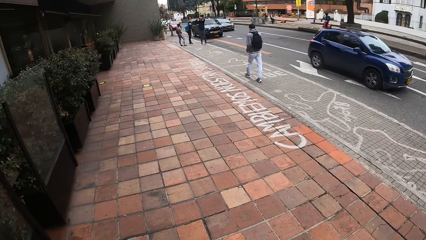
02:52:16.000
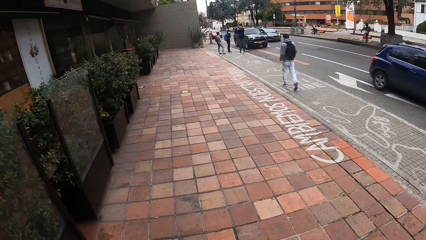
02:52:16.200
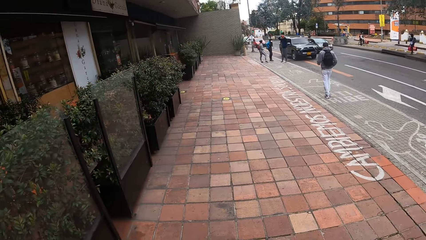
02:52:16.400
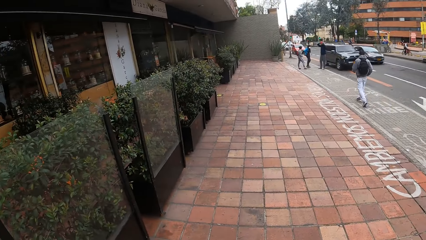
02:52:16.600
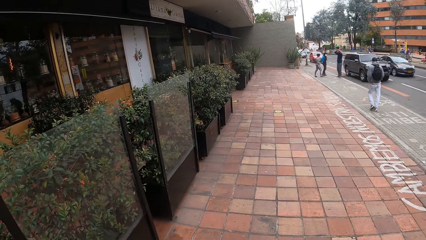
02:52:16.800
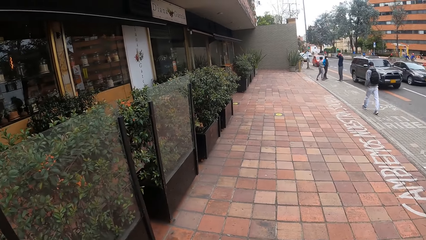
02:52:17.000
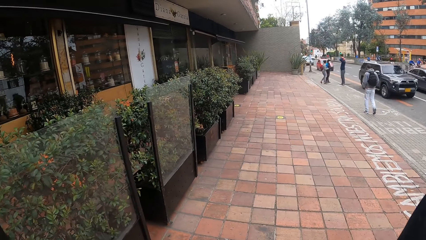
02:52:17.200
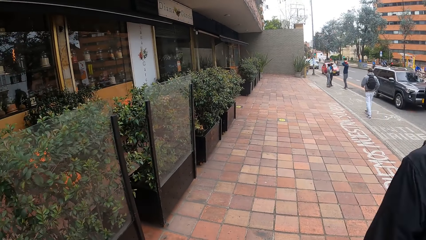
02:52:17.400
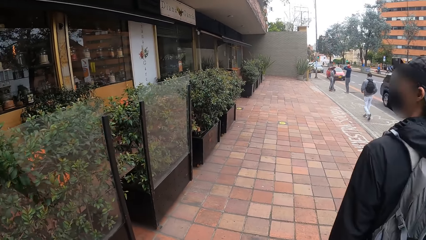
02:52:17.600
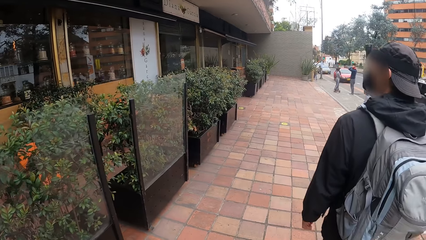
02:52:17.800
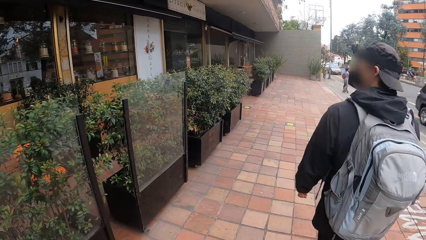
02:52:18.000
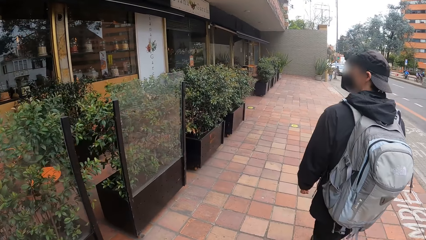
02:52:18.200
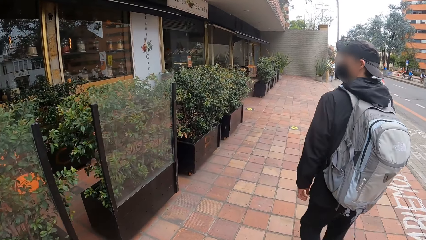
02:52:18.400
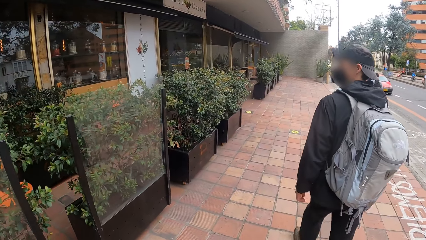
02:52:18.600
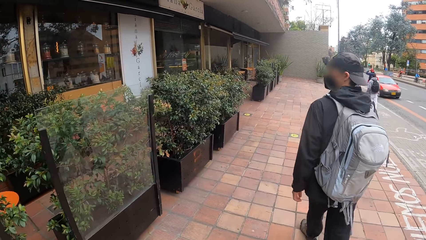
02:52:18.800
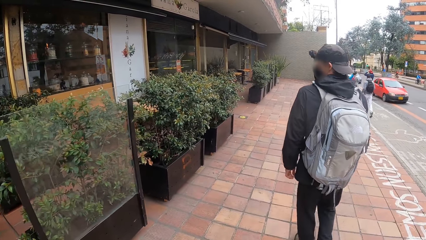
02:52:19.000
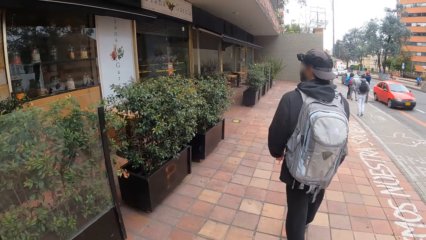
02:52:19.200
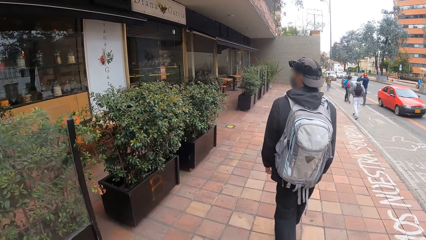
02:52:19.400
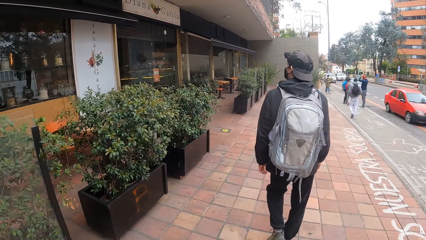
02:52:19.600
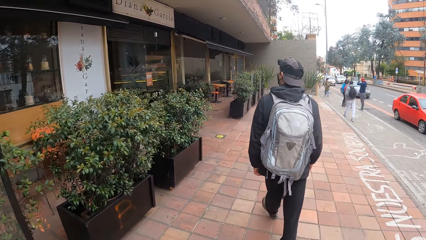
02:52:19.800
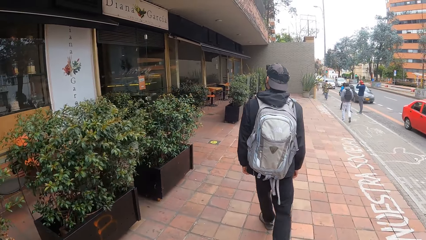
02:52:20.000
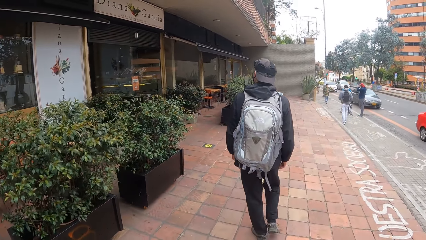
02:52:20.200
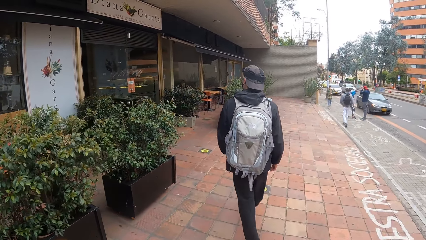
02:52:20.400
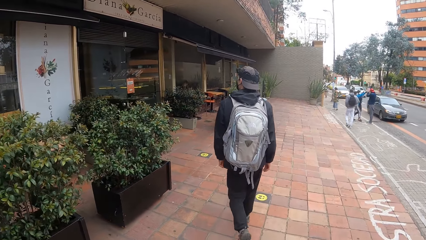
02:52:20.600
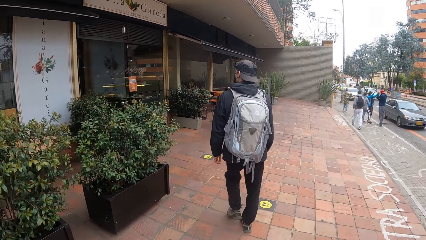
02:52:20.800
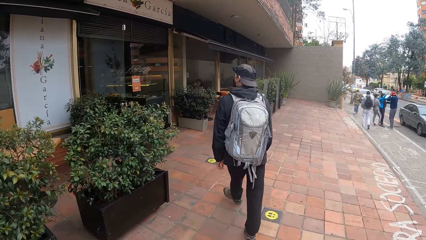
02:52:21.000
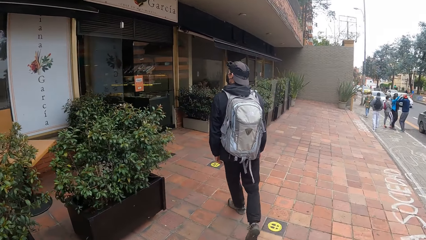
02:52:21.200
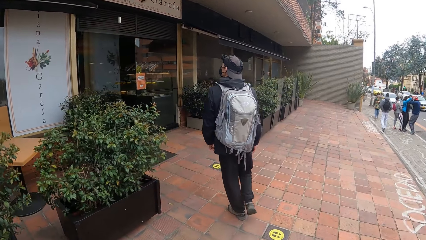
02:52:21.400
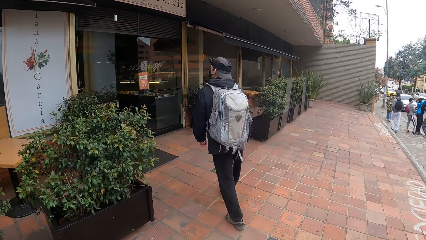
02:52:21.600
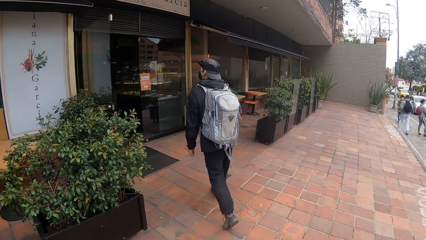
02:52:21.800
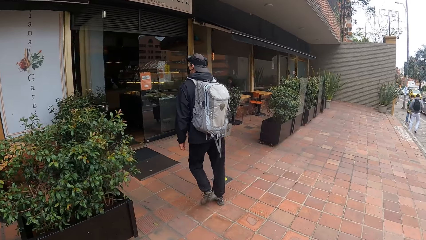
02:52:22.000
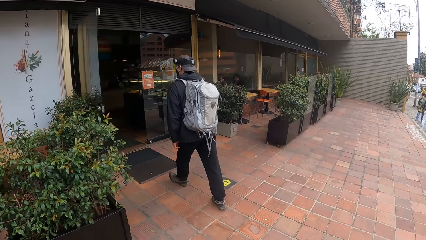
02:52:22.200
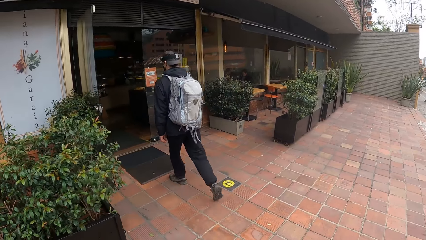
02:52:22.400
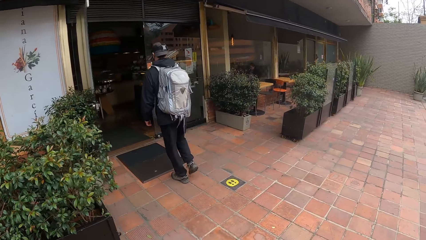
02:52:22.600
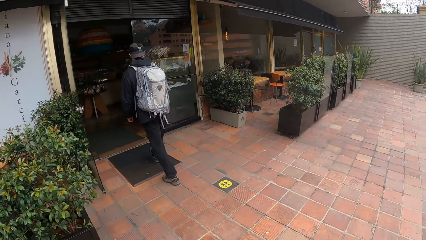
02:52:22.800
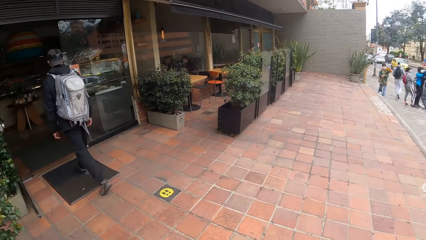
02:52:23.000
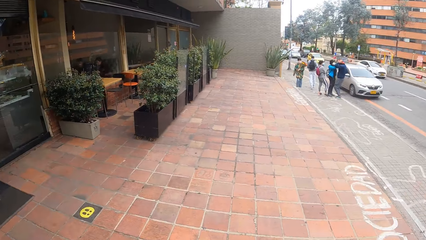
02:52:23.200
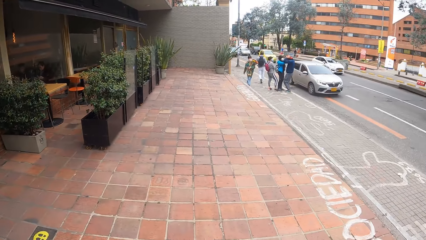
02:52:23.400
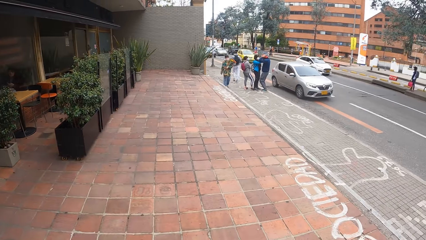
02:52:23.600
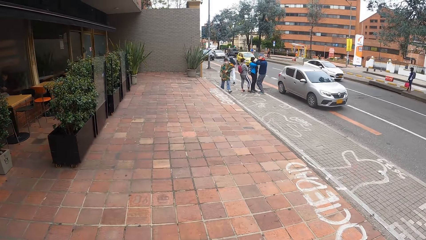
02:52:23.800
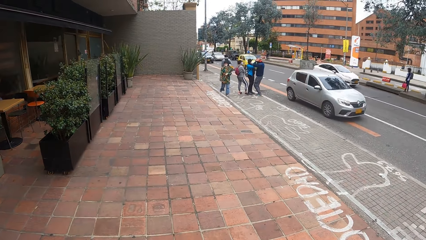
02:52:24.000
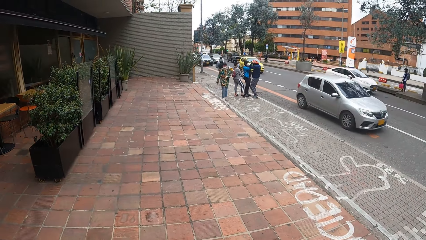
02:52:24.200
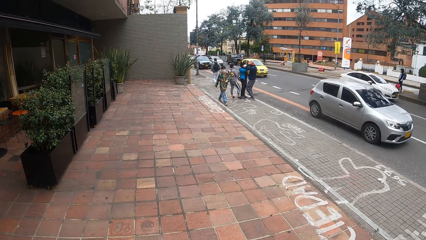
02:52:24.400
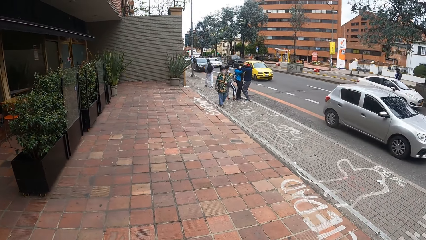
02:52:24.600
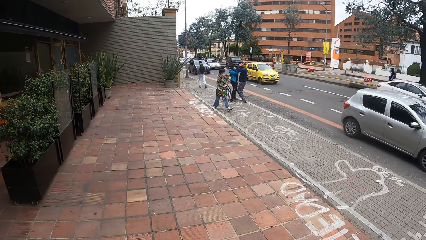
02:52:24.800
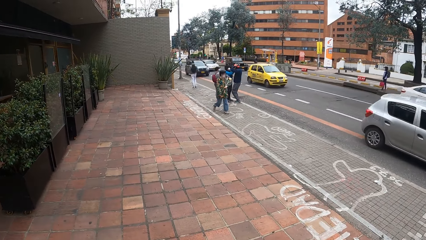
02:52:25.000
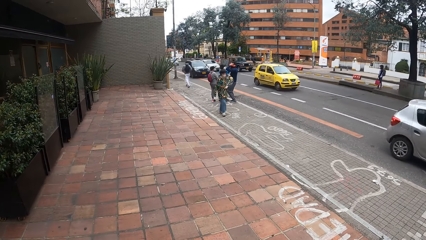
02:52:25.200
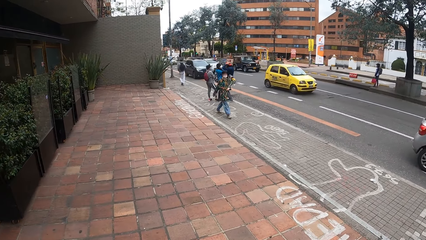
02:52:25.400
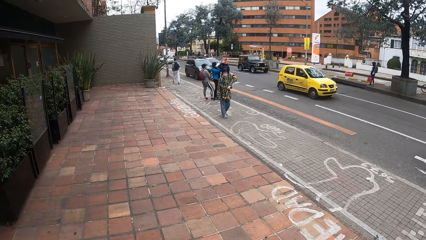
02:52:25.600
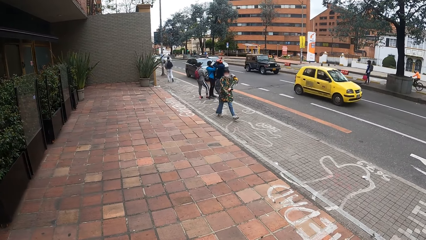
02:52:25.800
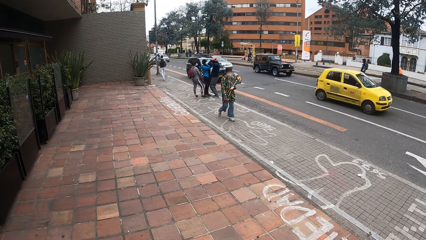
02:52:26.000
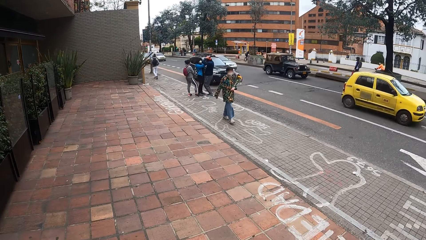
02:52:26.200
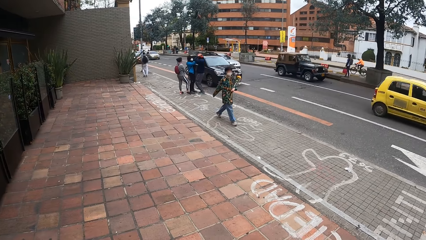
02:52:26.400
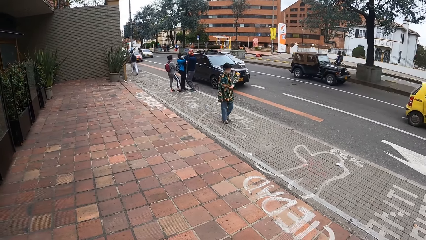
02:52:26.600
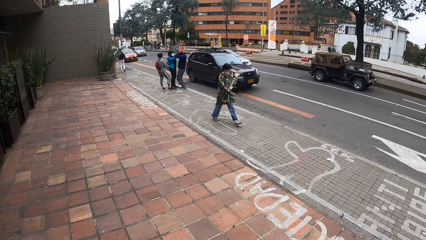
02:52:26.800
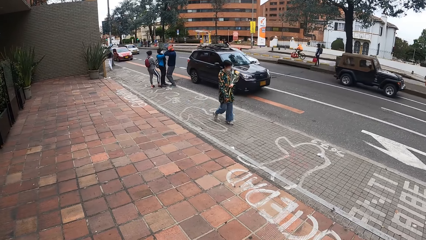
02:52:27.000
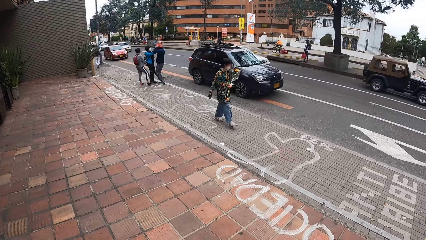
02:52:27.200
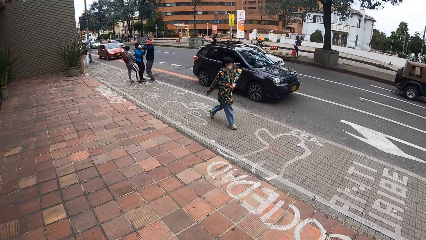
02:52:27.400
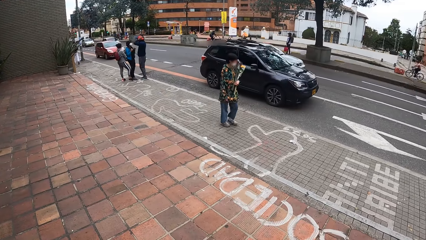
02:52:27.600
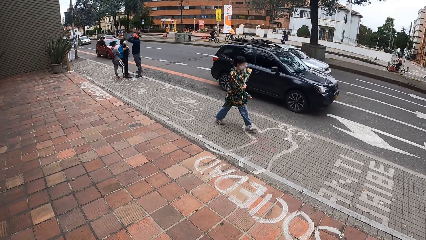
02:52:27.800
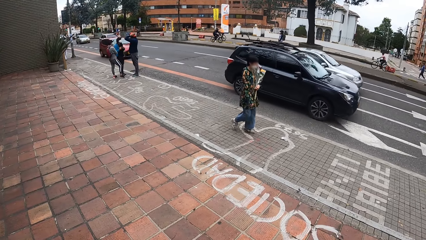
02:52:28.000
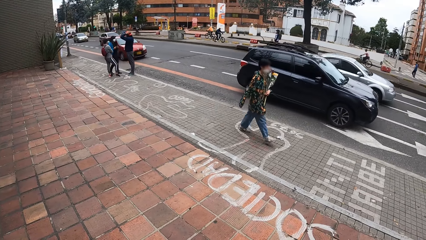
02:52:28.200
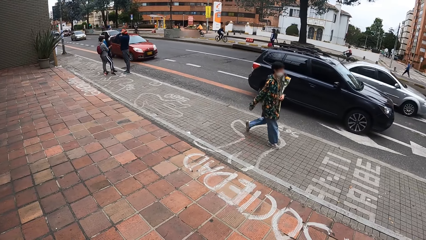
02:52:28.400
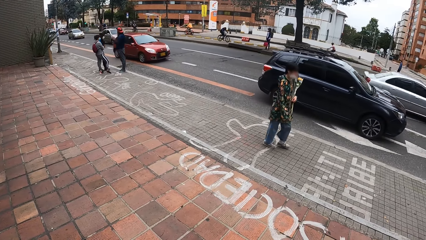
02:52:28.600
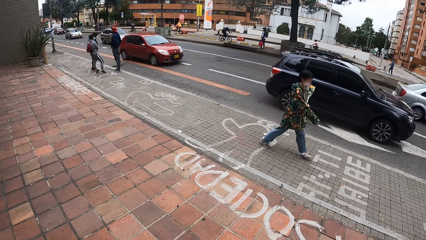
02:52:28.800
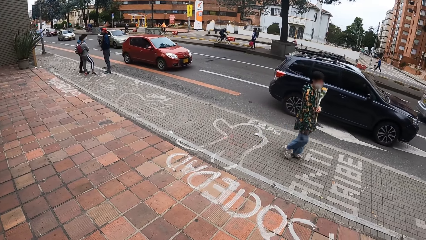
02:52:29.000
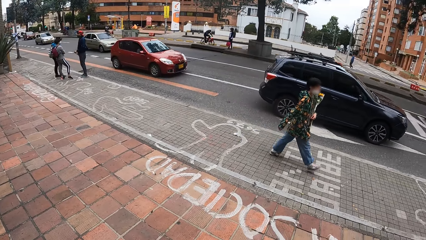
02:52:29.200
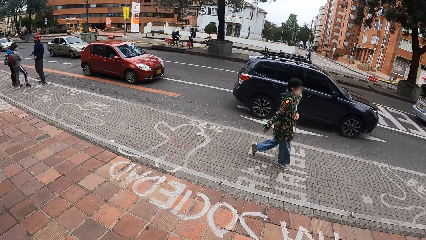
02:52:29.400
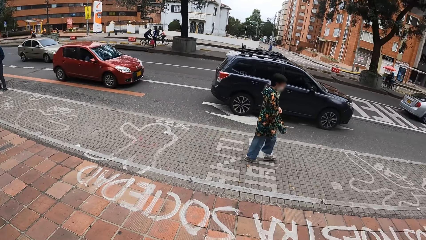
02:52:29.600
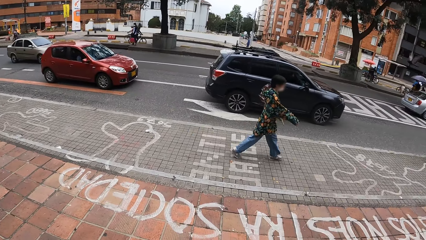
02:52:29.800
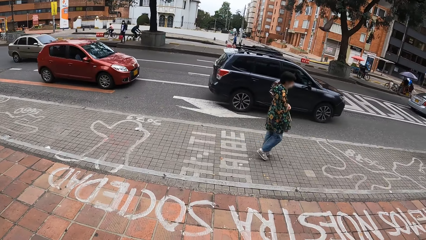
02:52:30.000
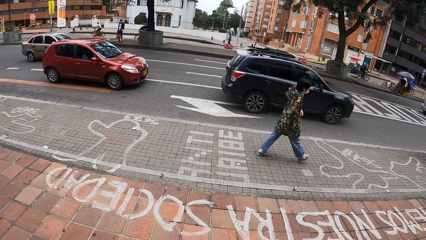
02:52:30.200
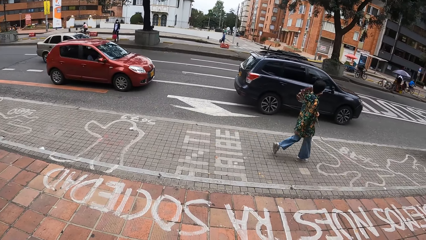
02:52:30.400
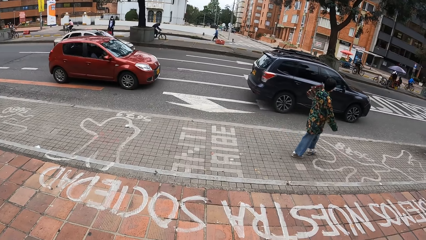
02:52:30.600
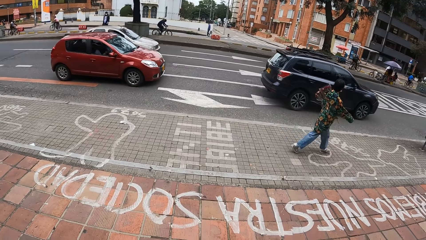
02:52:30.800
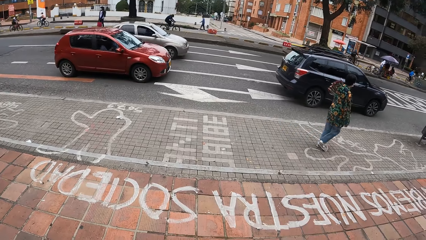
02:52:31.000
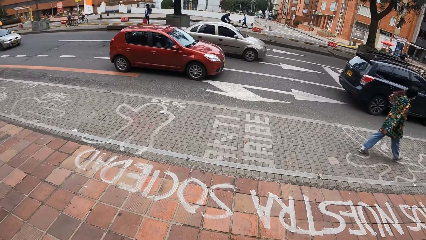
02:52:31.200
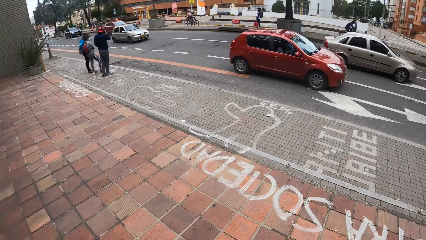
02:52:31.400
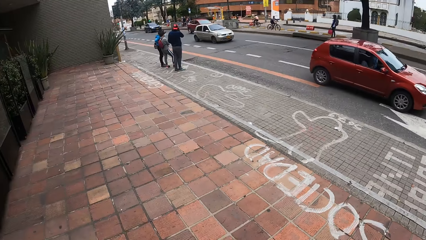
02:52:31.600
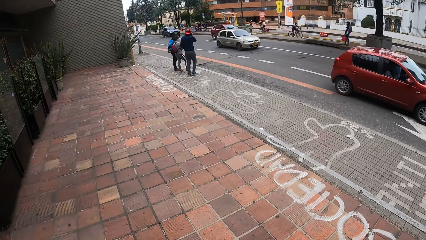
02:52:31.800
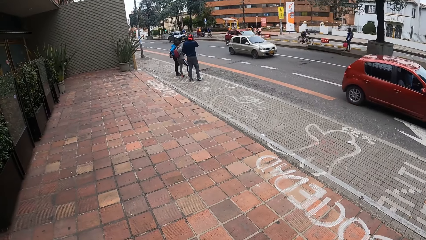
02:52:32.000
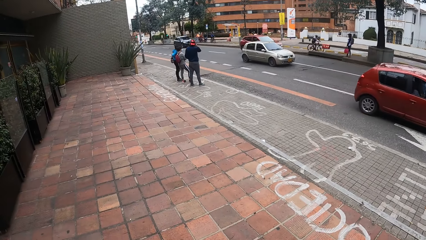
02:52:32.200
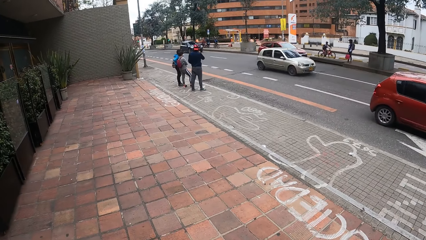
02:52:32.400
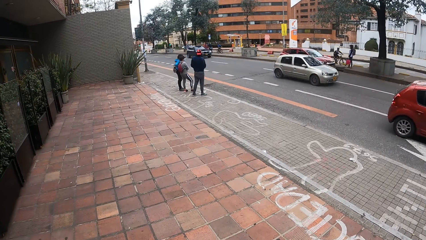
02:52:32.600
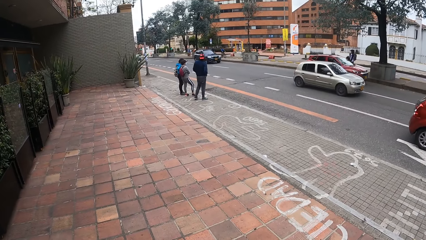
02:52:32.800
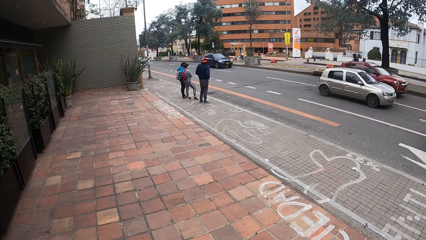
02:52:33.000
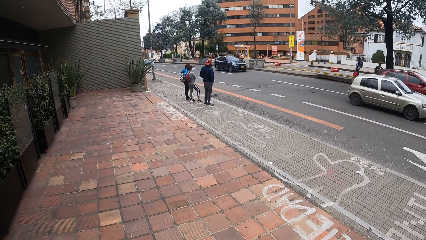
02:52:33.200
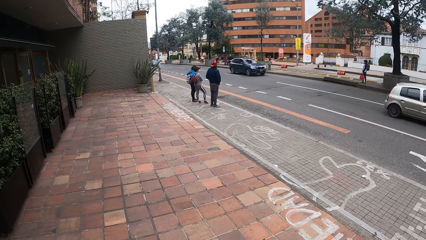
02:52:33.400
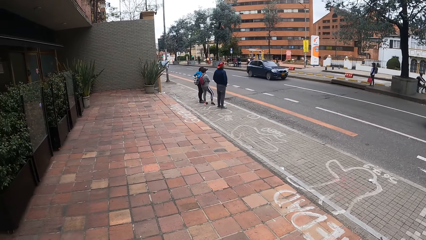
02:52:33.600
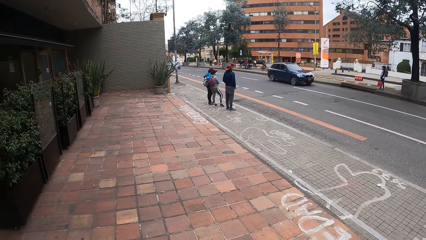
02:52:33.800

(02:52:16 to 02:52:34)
The camera wearer looks around the road. They walk on the road. A man walks into a restaurant. The camera wearer looks around the road. A woman walks past the camera wearer.
